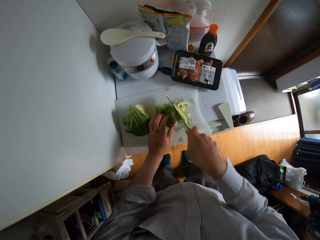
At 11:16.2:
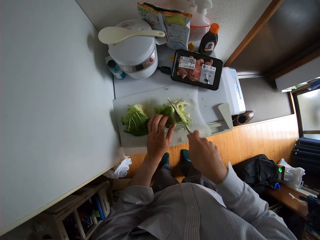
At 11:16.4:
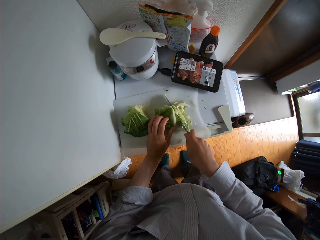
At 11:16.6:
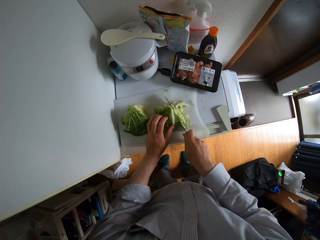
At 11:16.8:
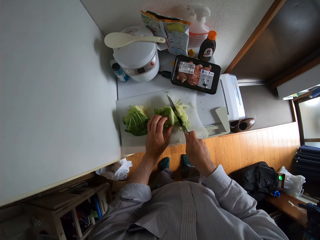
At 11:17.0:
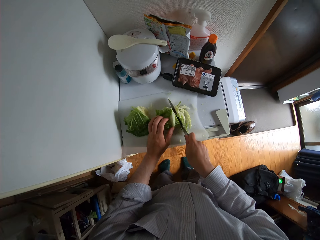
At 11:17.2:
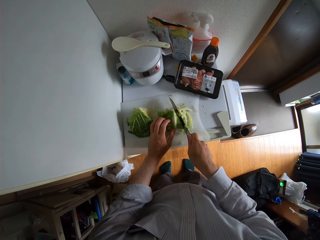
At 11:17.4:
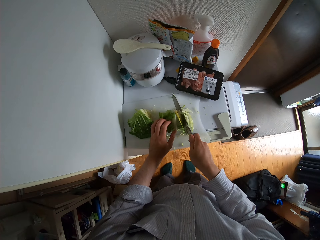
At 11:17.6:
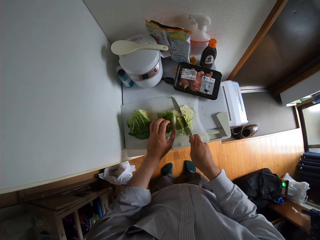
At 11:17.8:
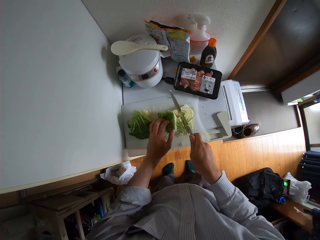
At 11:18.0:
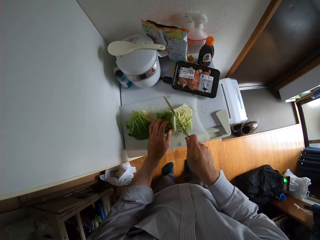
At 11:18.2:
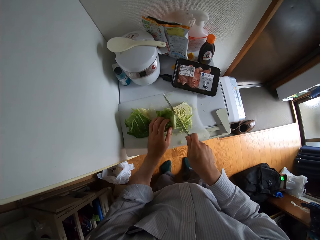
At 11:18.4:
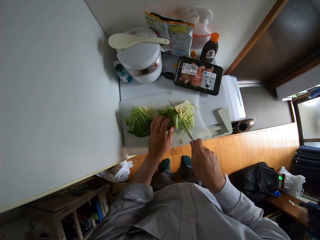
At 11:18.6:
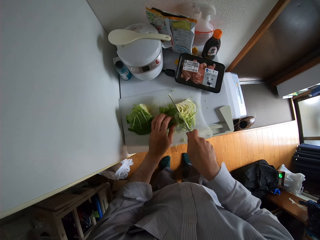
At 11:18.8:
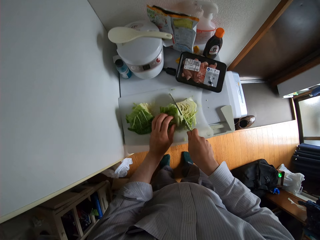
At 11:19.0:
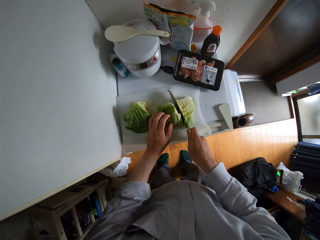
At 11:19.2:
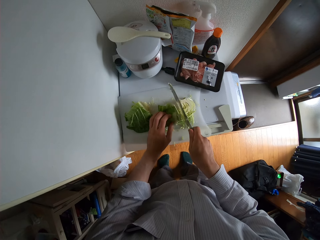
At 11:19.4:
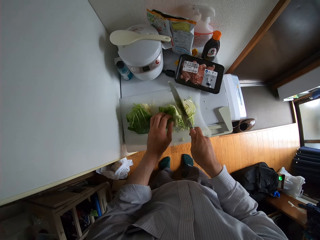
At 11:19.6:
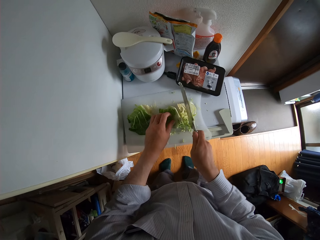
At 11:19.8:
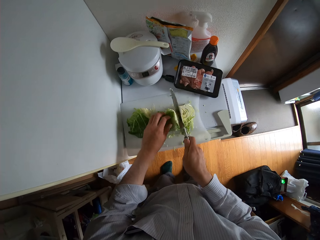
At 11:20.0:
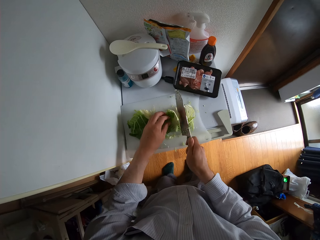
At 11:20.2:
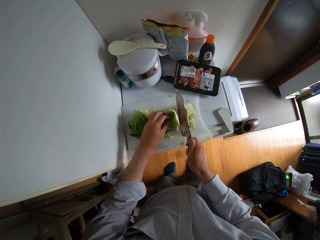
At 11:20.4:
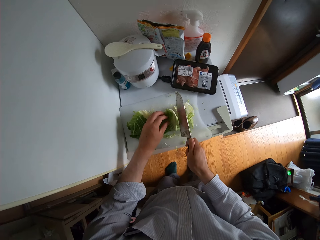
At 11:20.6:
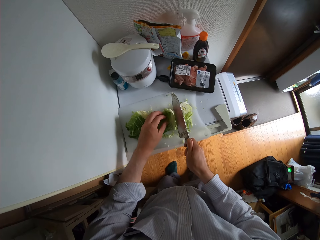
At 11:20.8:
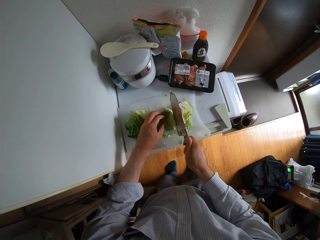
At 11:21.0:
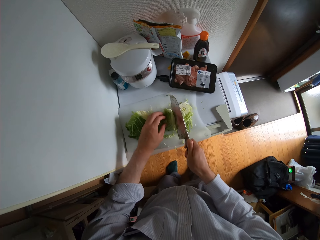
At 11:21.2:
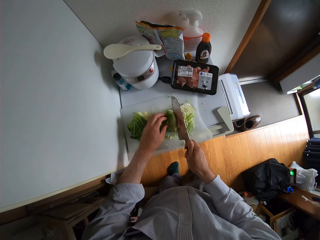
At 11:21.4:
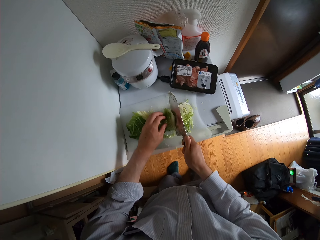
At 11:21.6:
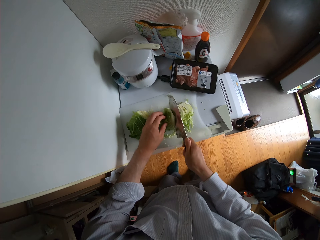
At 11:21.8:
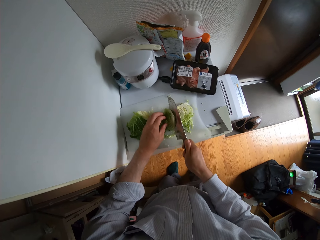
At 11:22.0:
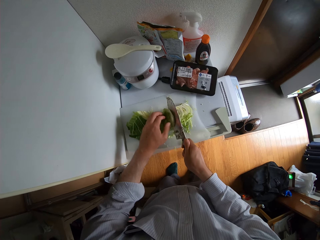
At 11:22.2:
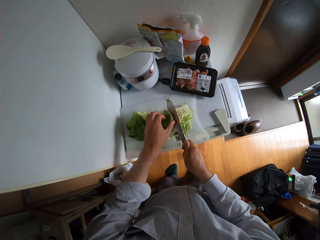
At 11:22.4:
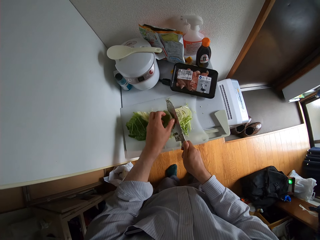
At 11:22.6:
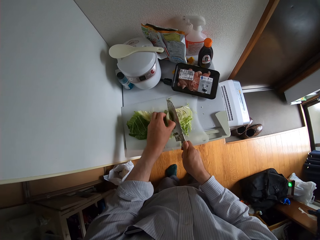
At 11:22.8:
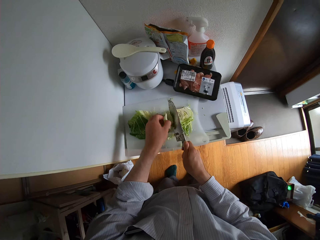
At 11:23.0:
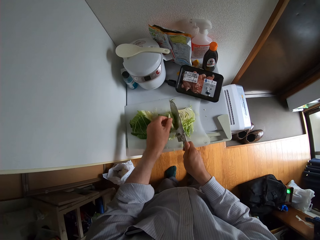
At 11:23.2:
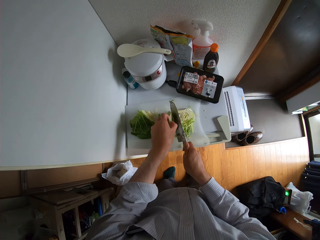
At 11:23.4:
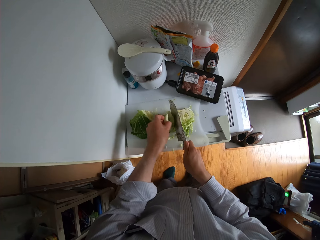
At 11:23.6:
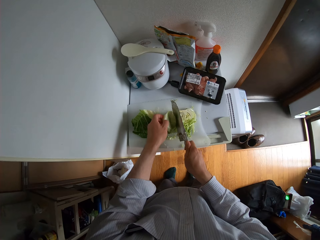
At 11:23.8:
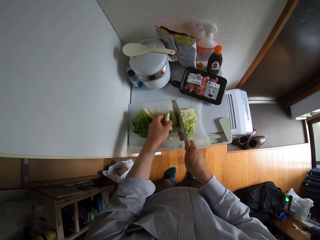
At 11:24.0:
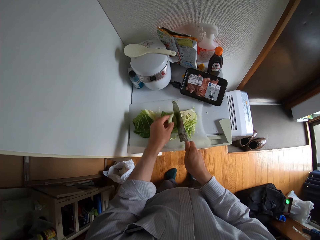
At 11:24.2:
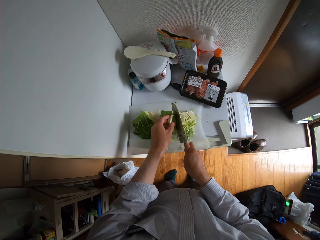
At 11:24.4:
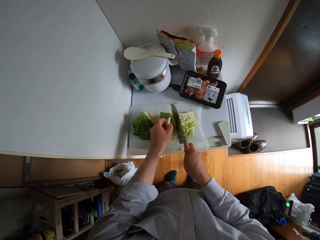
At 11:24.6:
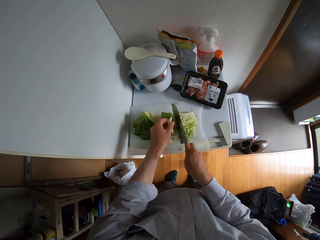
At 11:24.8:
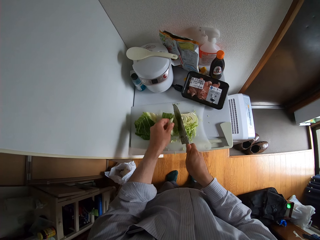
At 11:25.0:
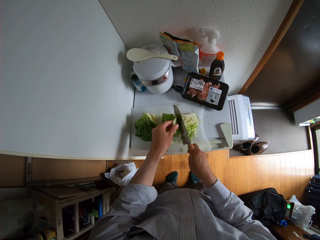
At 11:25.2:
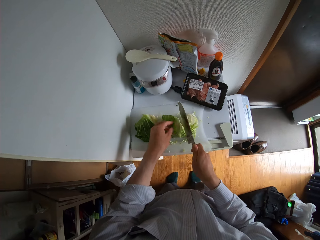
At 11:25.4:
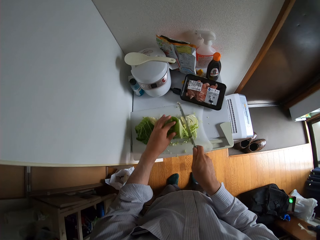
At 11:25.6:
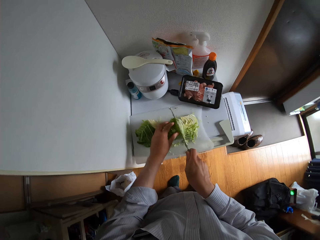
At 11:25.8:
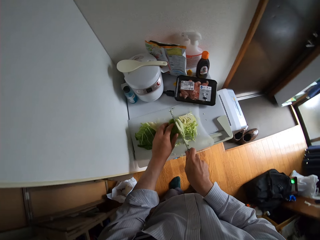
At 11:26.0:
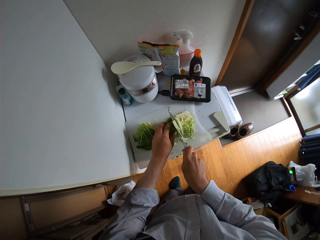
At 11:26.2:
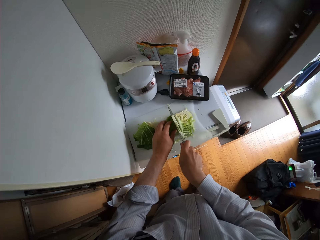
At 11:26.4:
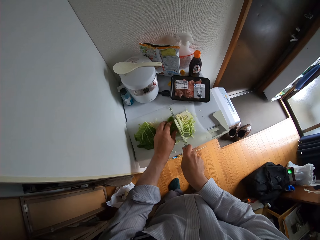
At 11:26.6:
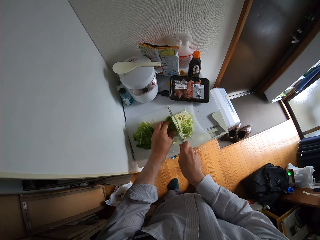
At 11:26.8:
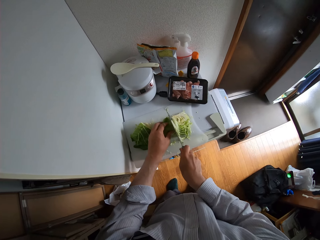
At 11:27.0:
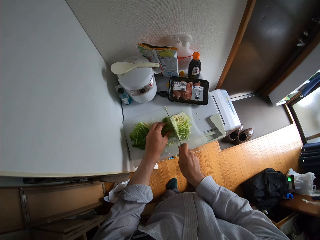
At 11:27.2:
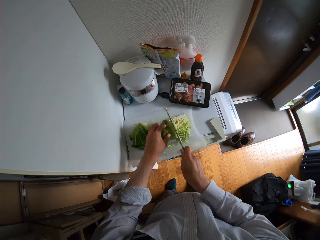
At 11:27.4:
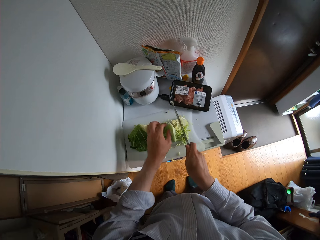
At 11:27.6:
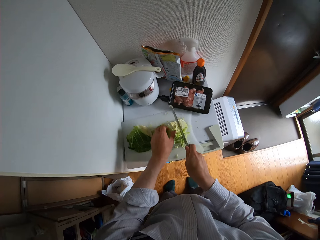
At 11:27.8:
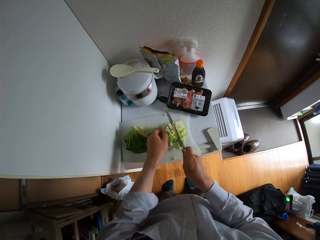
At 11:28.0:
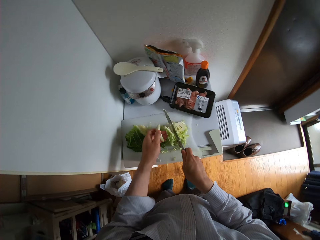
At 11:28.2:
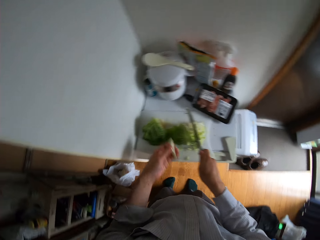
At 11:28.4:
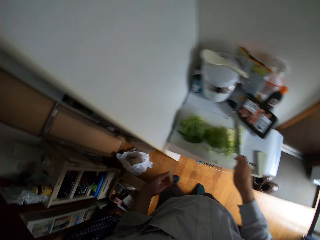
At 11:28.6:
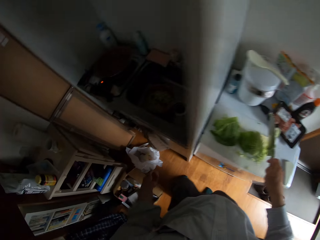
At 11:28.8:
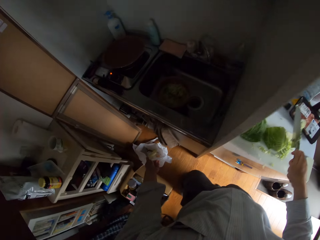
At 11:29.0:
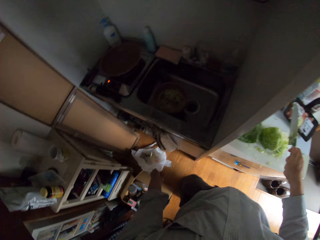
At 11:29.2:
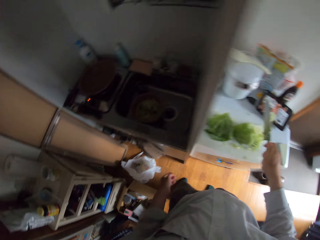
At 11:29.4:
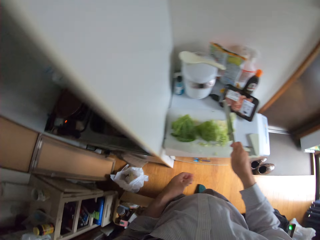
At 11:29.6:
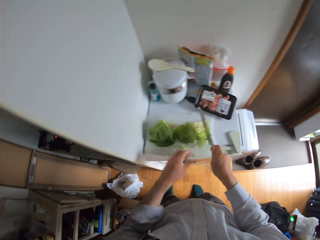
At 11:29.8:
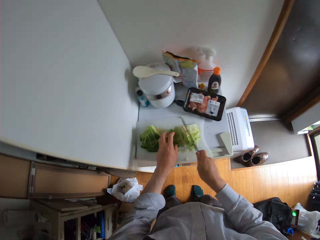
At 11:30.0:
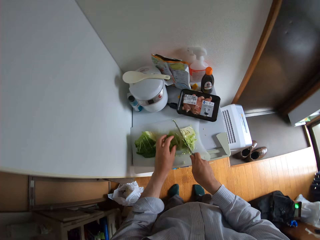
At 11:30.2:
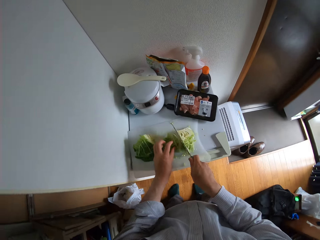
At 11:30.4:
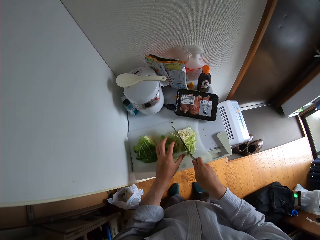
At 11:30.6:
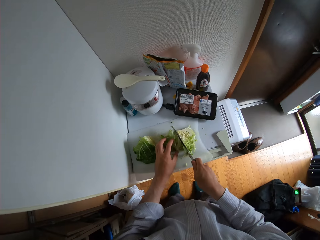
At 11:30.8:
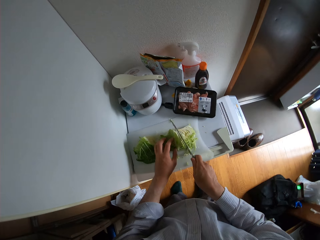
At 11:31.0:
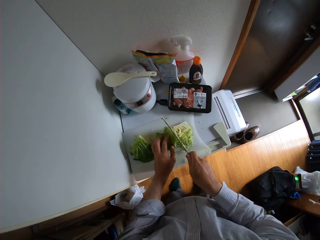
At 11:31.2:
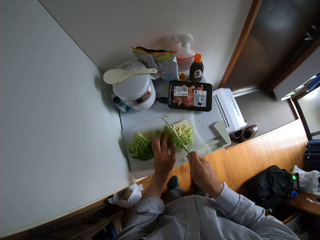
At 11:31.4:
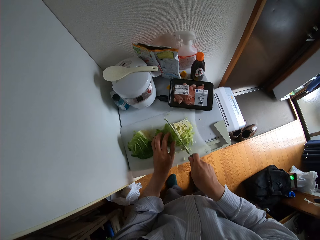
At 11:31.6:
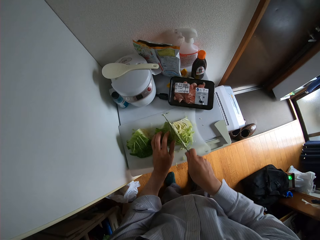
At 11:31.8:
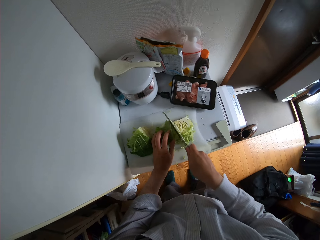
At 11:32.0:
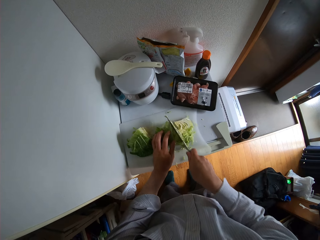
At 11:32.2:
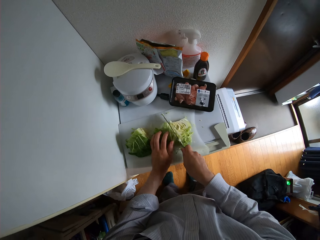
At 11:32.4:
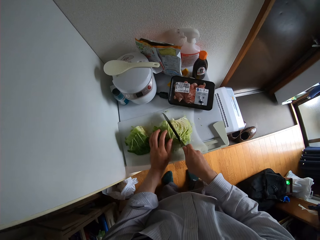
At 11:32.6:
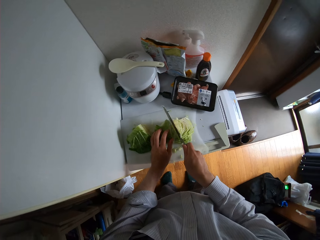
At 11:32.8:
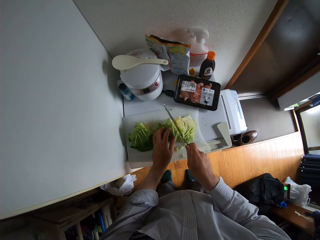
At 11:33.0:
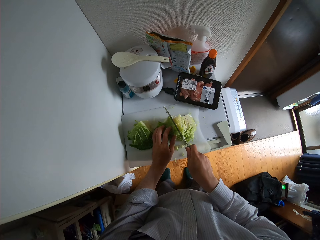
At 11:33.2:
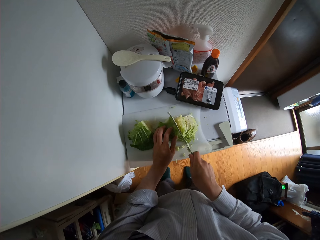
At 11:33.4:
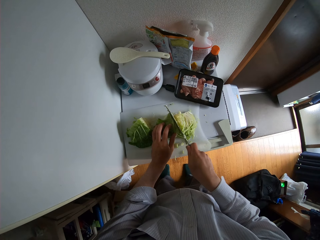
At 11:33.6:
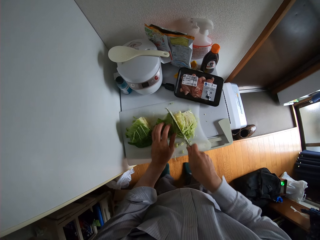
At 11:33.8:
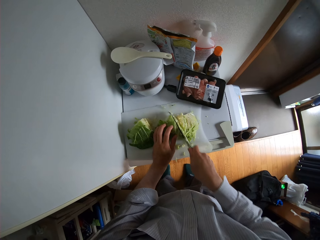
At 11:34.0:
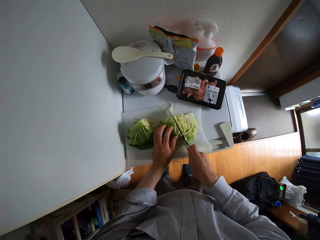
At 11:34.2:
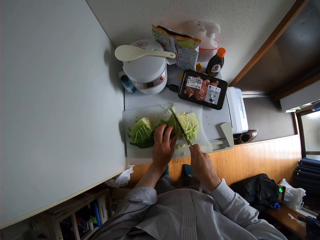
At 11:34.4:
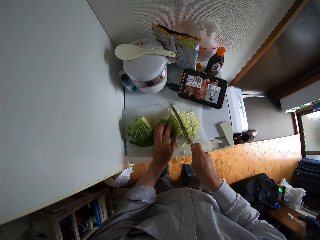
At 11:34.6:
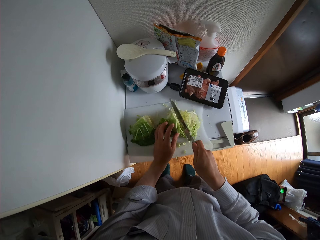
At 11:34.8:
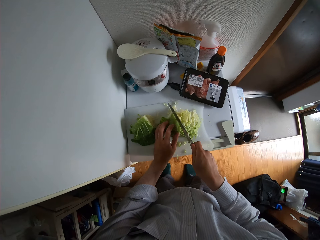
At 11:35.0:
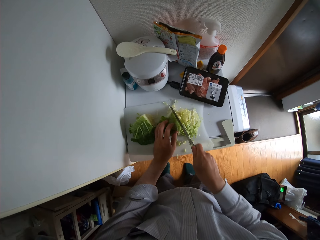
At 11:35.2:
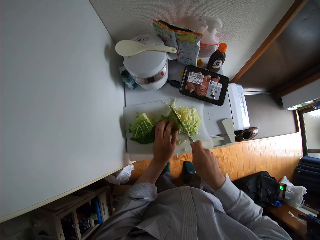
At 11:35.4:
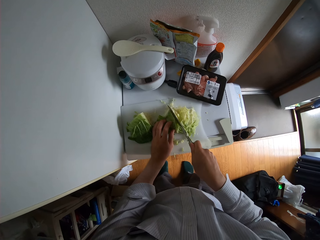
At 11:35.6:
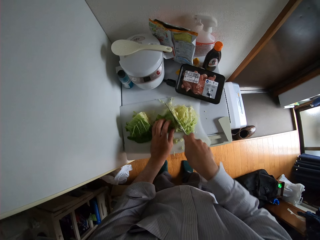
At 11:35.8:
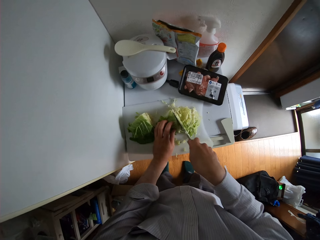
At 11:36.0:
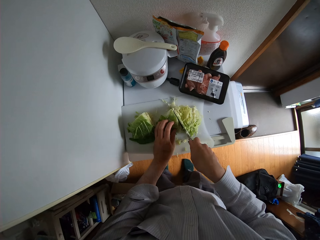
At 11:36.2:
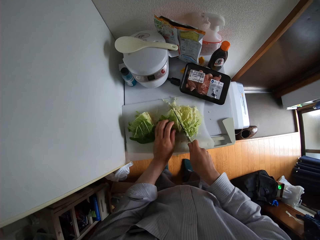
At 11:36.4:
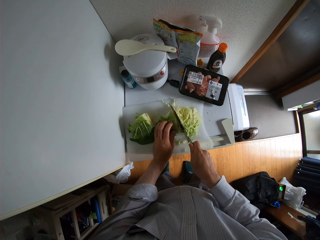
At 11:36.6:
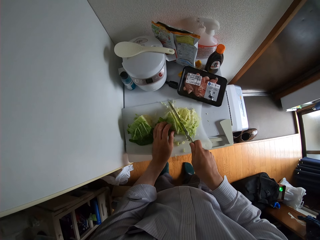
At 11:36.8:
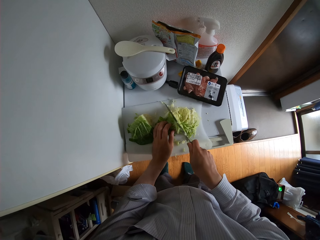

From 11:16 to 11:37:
The camera wearer throws a cabbage part into a nylon on the floor. They cut the cabbage with a knife on the cutting board.
